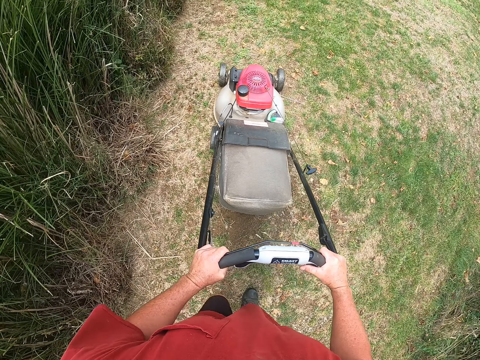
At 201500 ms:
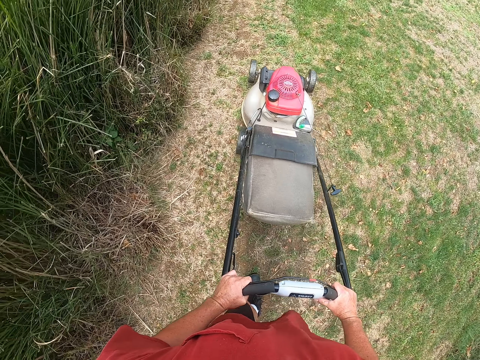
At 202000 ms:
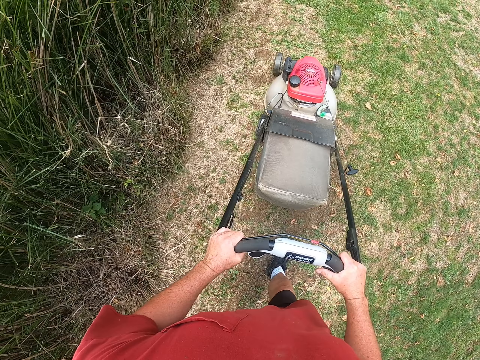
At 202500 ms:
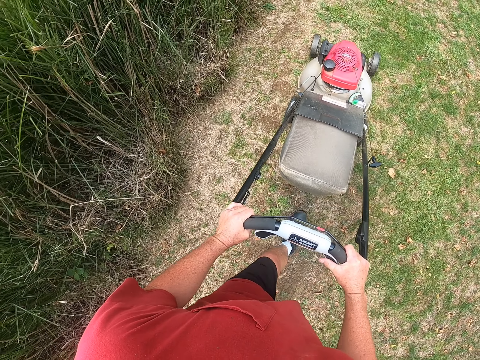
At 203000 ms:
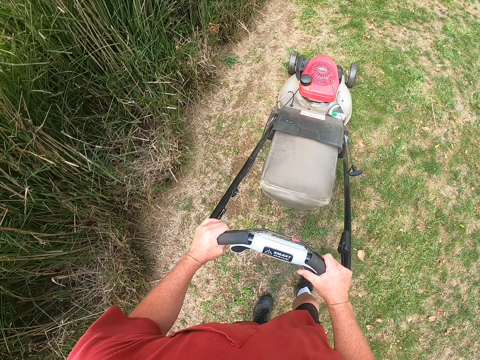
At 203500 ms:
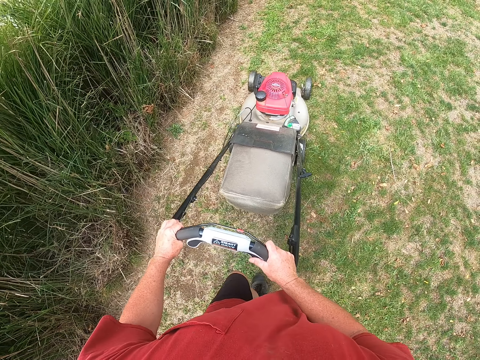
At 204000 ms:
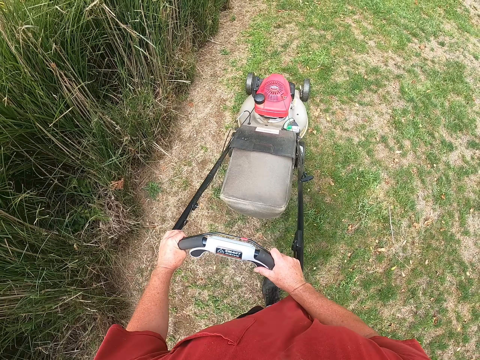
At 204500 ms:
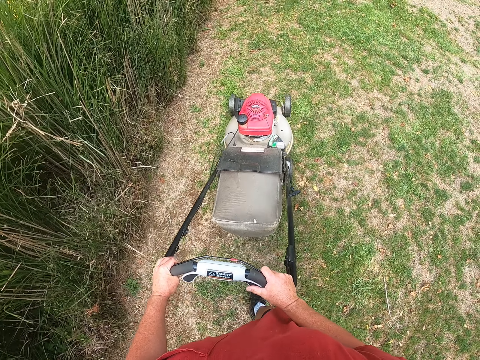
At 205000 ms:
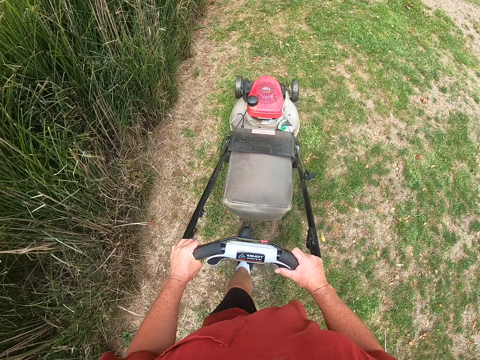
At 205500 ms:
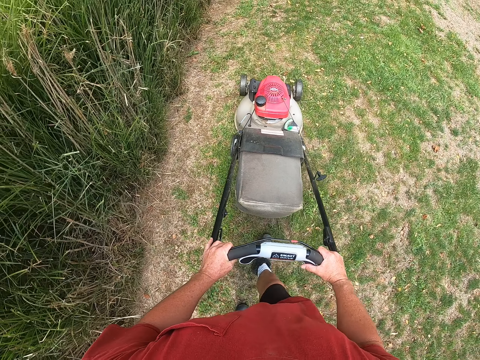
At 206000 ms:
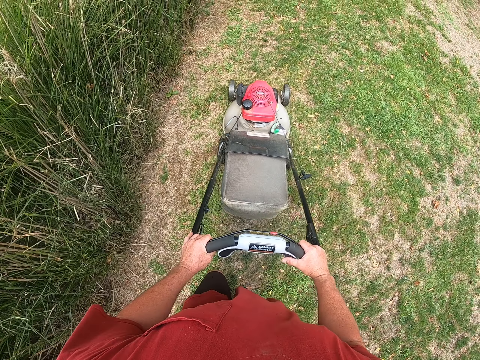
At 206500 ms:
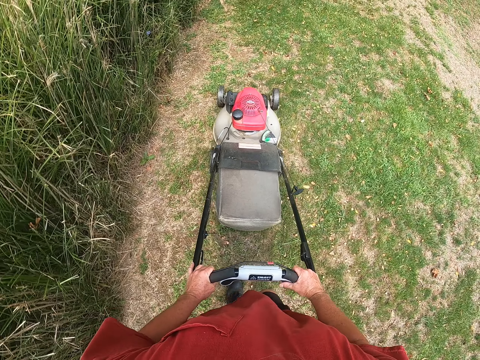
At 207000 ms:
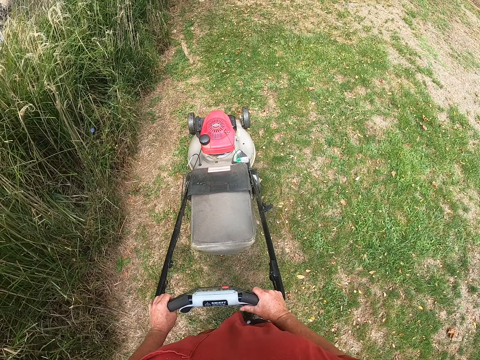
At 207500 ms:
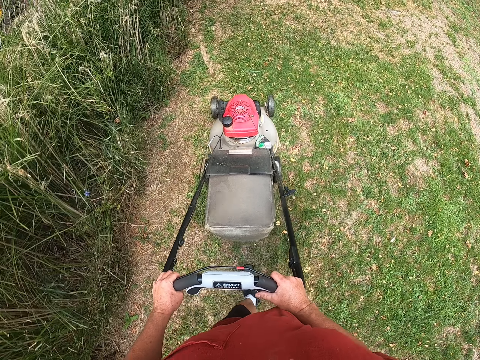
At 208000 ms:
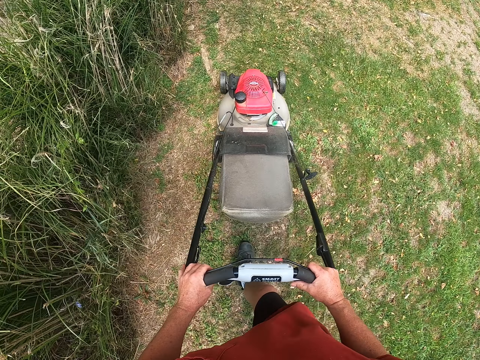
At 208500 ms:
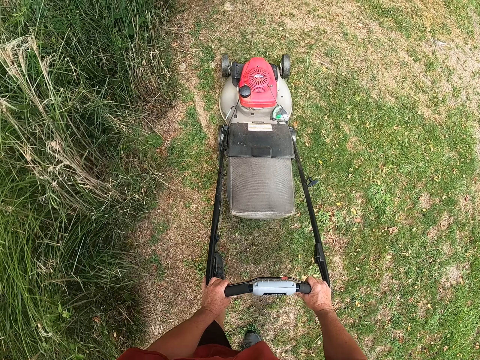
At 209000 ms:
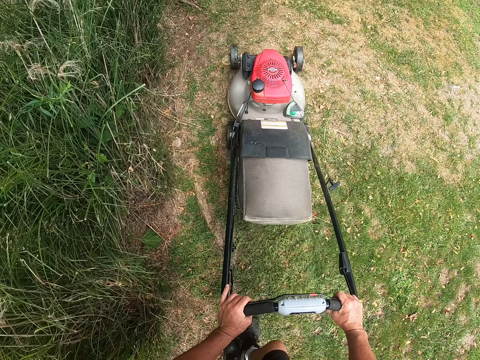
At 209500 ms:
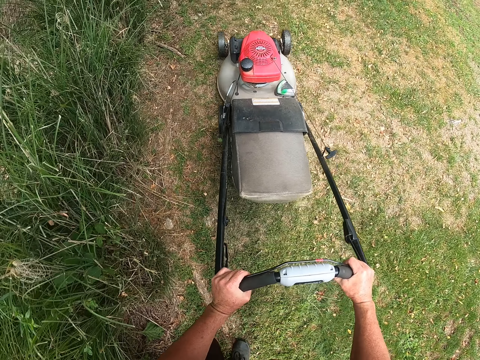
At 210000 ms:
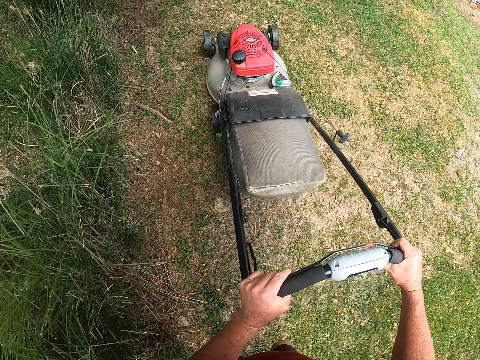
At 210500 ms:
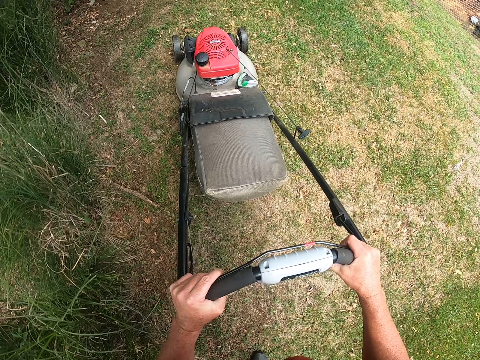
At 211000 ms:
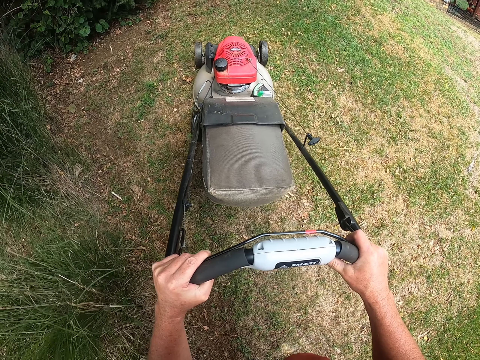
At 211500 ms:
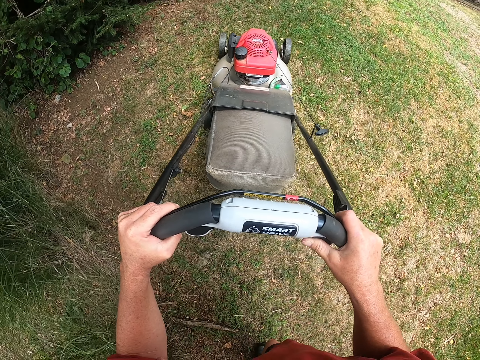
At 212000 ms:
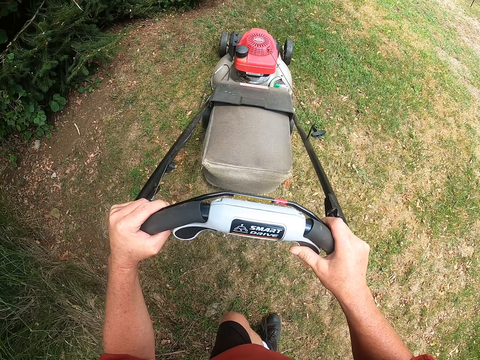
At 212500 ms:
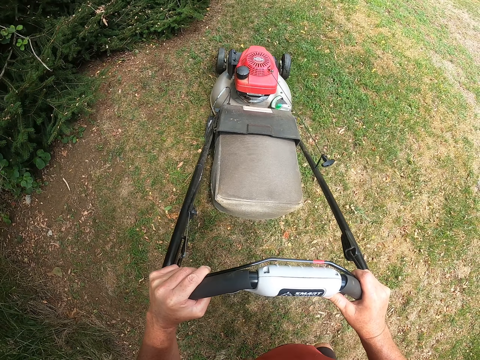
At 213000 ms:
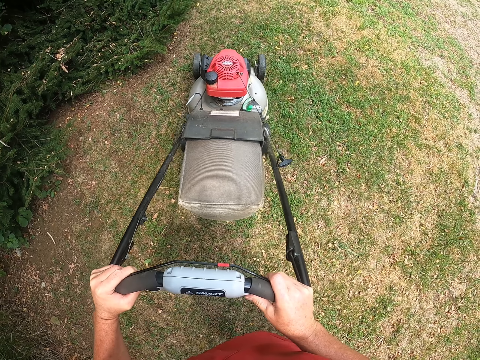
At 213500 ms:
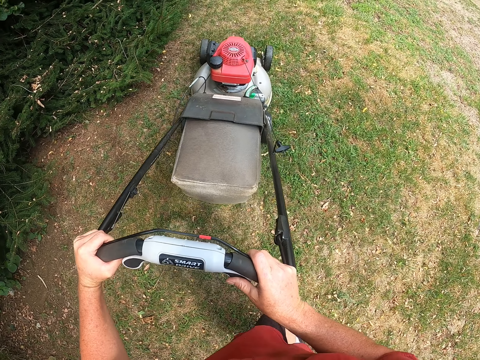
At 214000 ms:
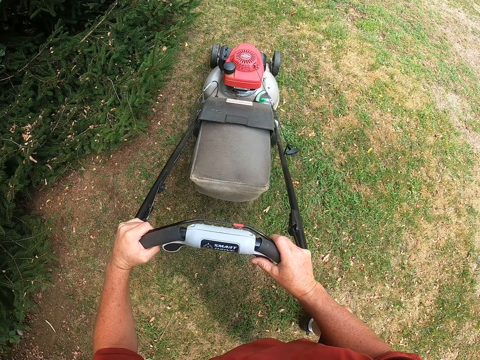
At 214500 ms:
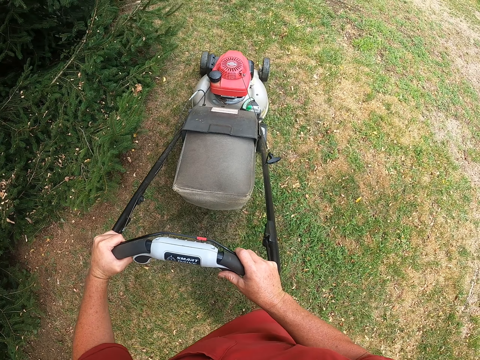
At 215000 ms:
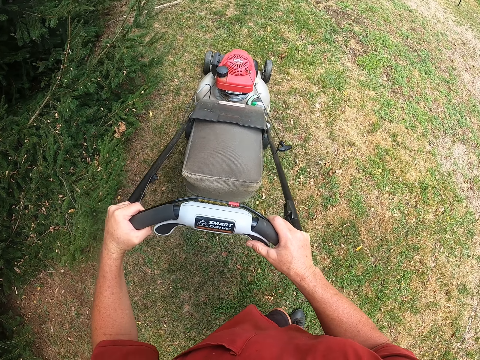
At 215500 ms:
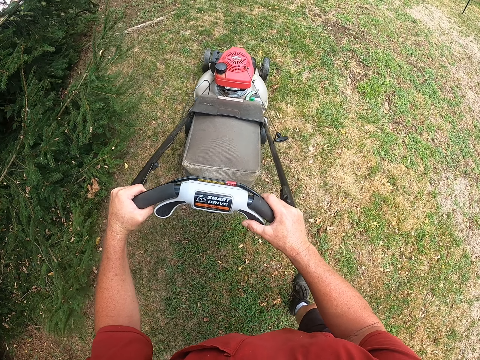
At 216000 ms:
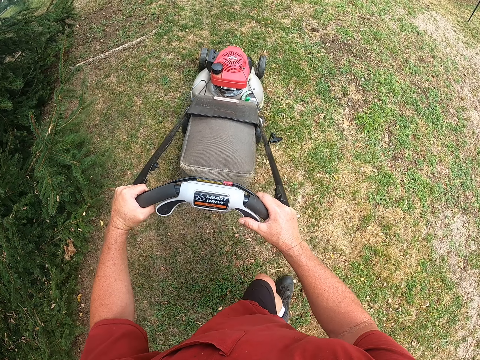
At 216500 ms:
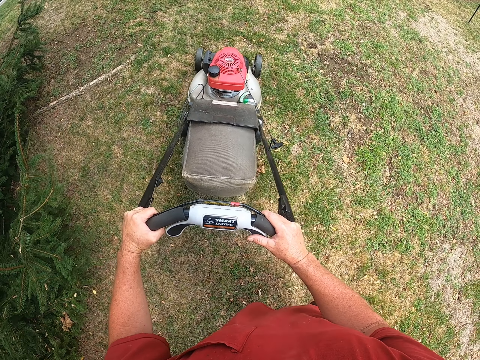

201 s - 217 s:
The camera wearer turns the lawnmower around. They cut the grass with the lawnmower.

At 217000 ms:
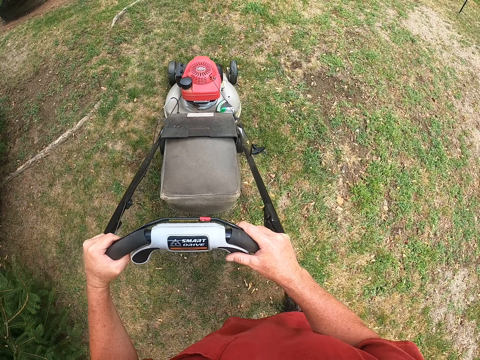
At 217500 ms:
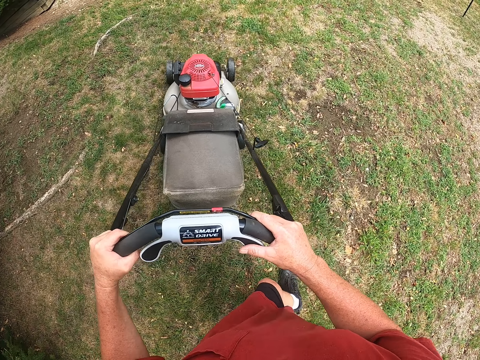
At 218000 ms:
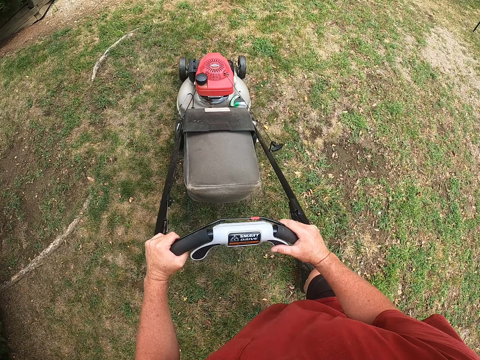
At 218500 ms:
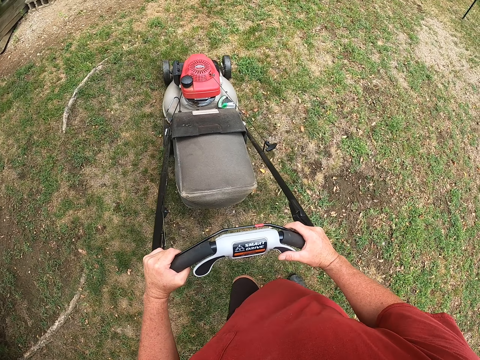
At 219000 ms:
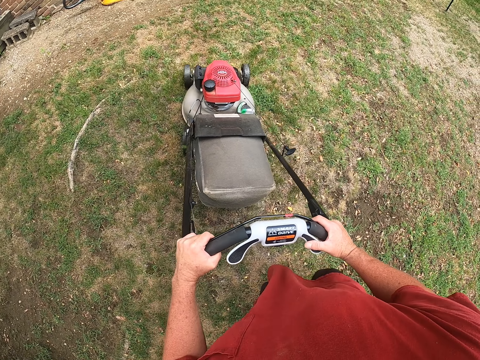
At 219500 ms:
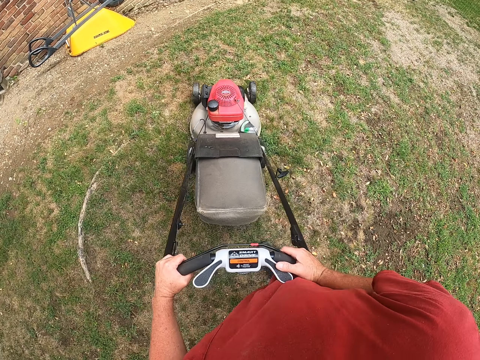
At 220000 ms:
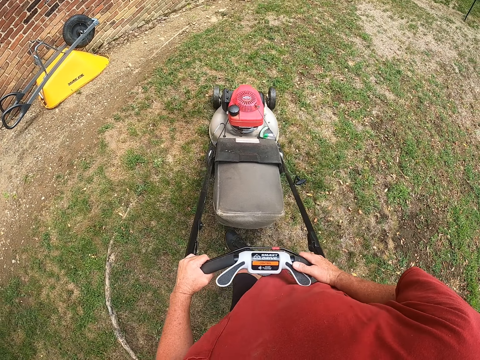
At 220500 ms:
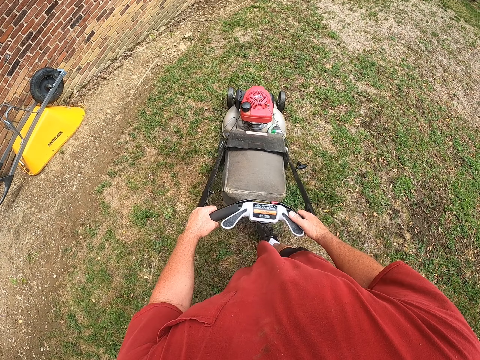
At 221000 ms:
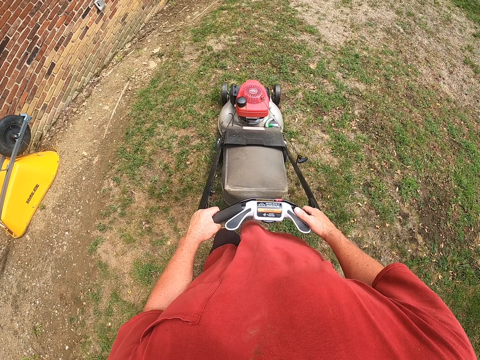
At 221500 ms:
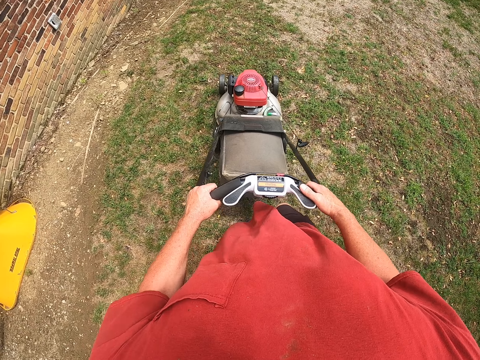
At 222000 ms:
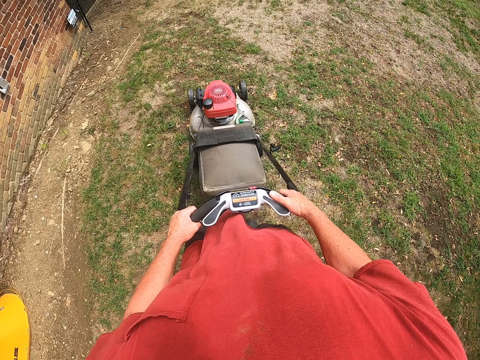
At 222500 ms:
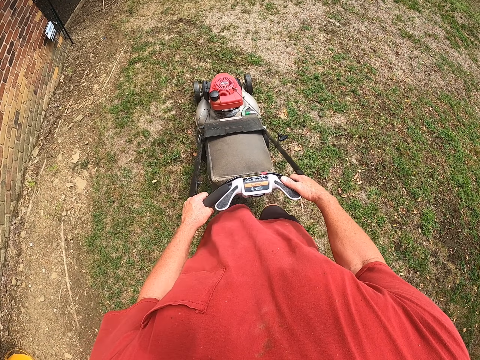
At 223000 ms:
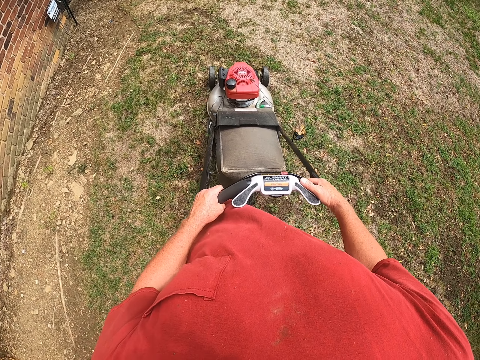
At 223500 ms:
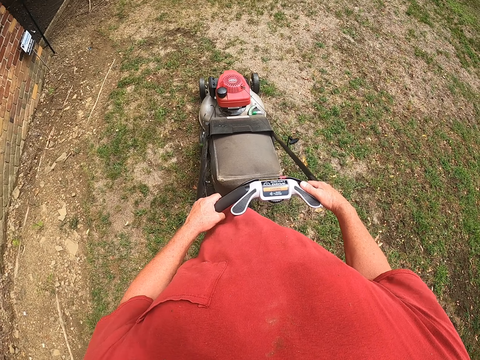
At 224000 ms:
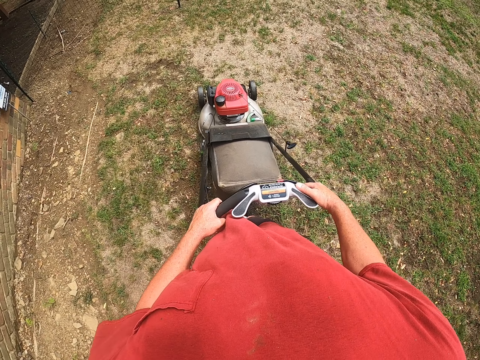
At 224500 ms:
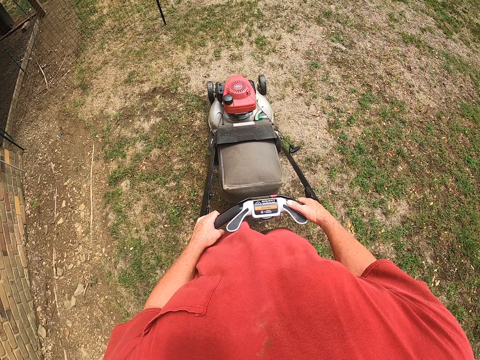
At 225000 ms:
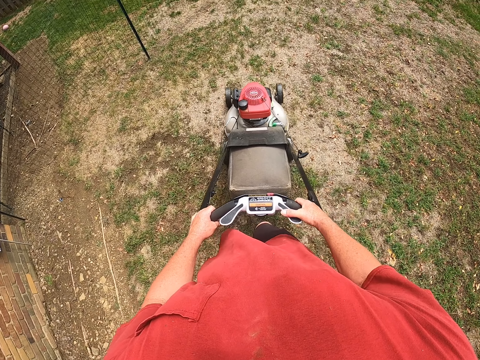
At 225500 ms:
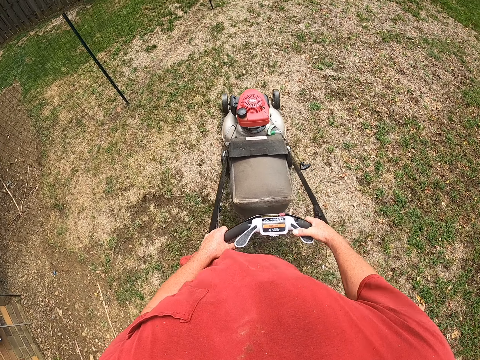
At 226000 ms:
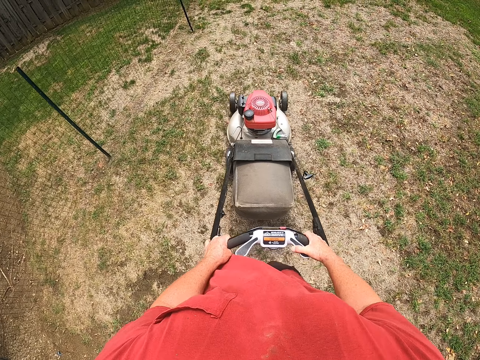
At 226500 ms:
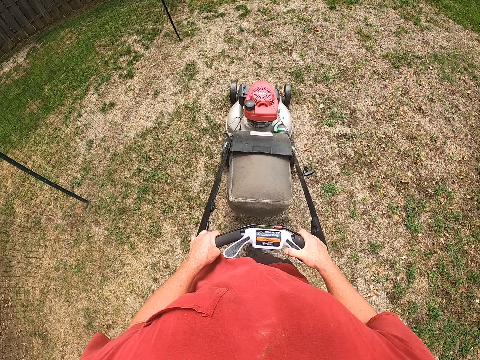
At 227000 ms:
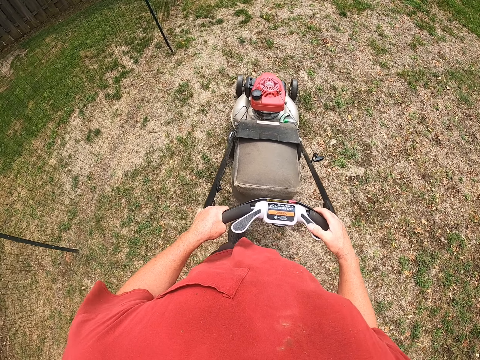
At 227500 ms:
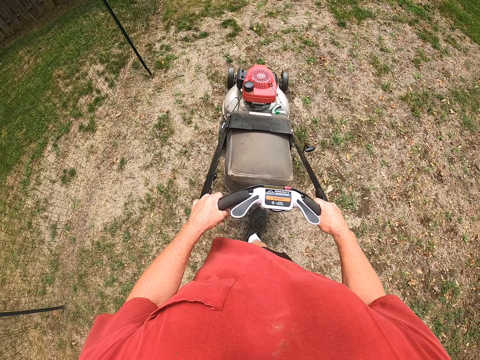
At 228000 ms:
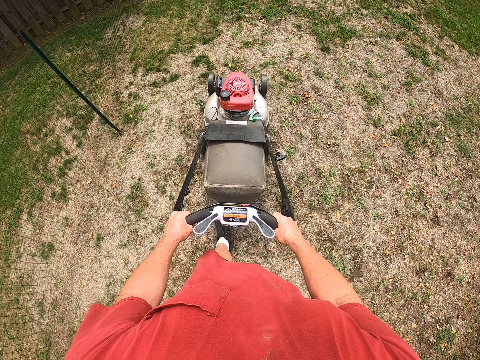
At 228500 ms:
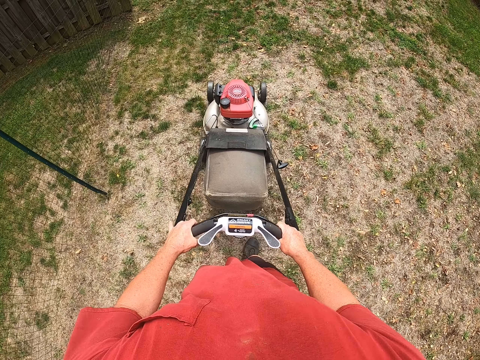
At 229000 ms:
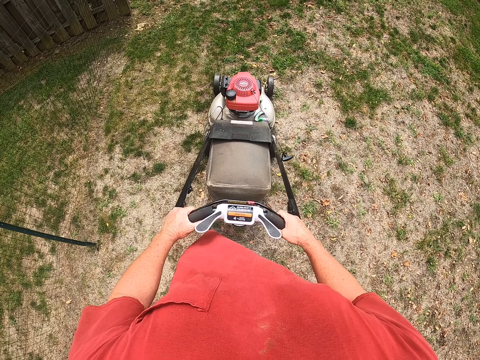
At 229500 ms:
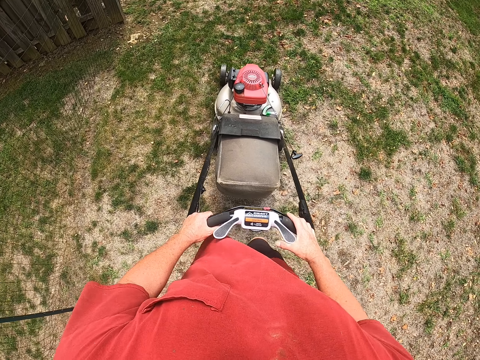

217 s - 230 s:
The camera wearer turns the lawnmower around. They cut the grass with the lawnmower.
